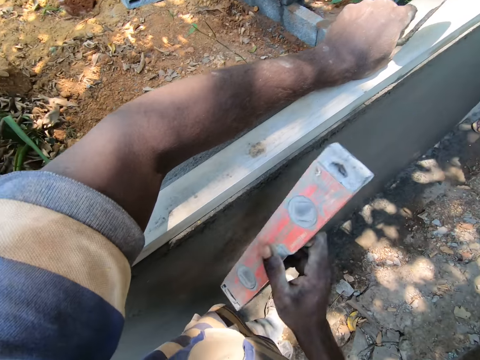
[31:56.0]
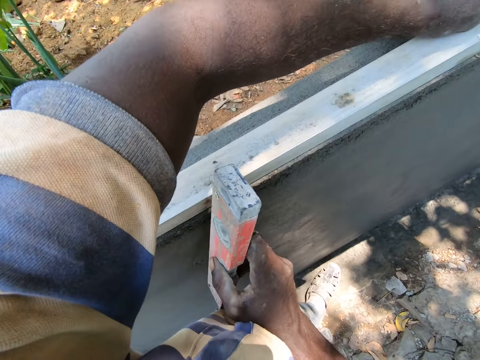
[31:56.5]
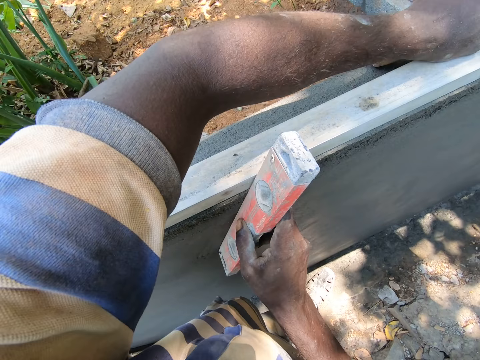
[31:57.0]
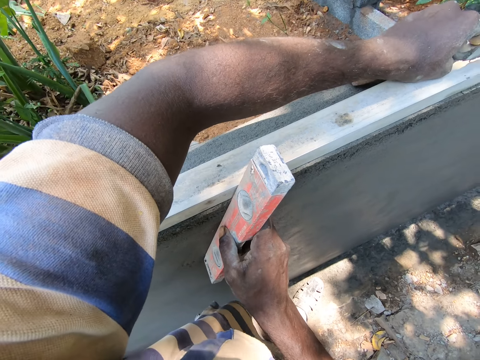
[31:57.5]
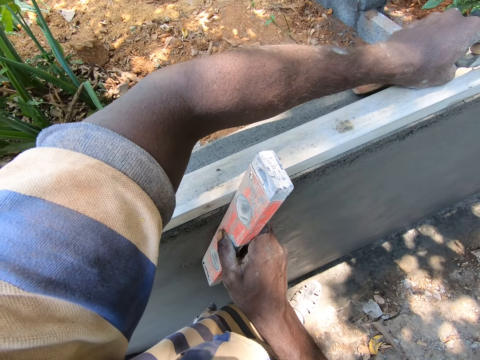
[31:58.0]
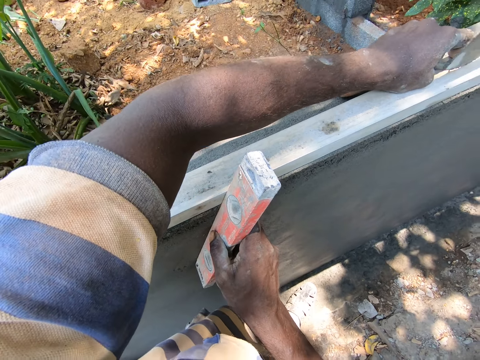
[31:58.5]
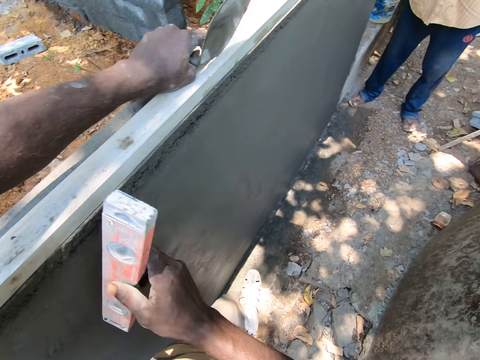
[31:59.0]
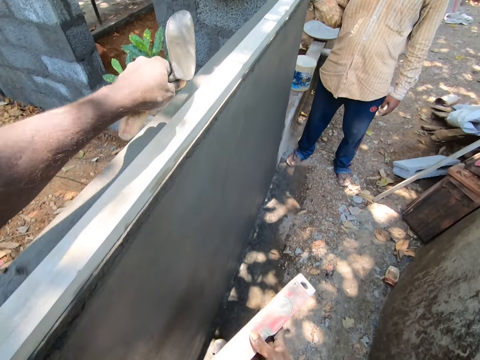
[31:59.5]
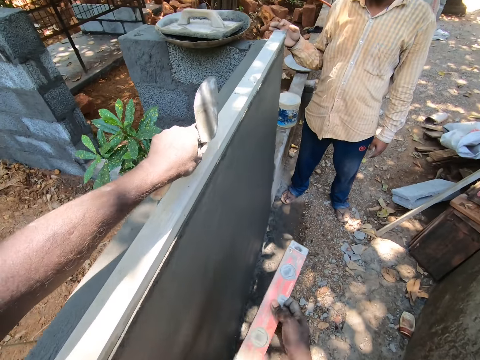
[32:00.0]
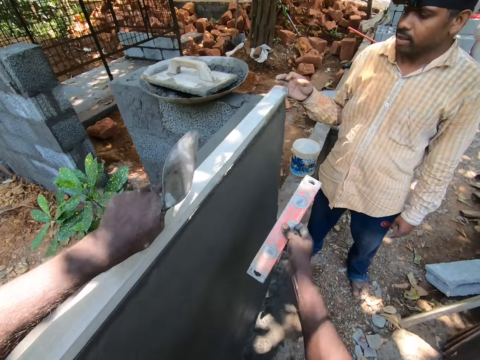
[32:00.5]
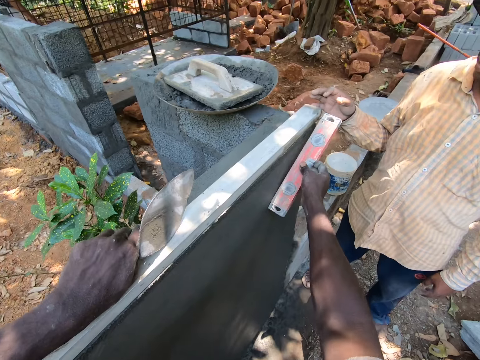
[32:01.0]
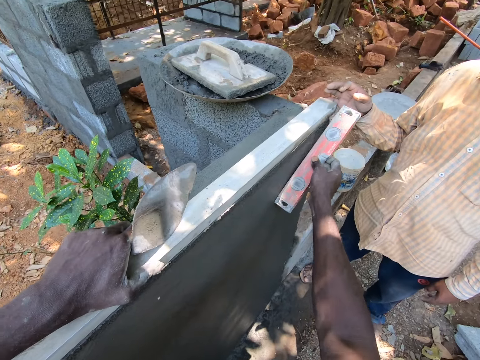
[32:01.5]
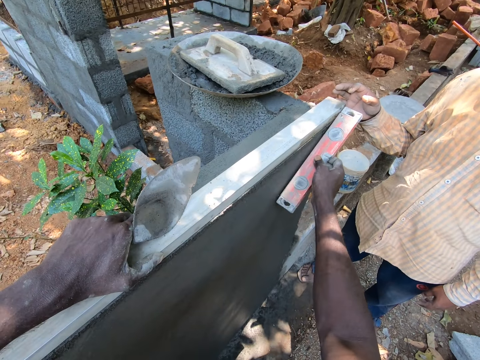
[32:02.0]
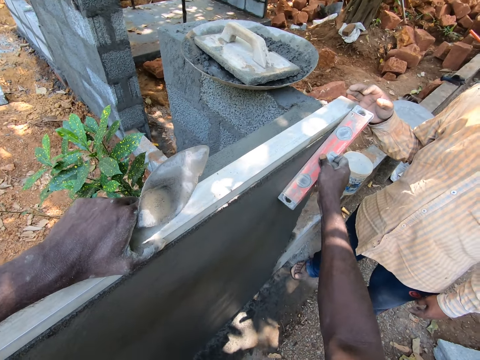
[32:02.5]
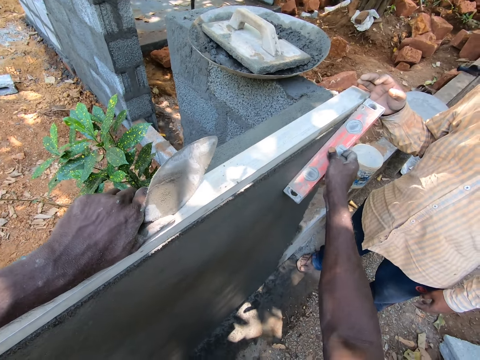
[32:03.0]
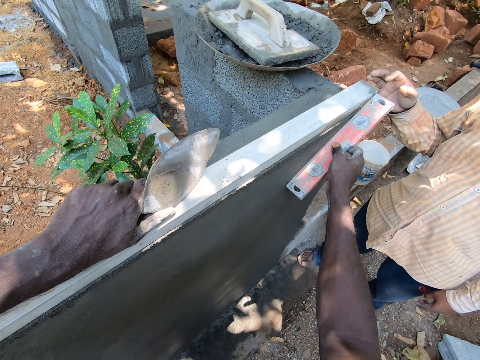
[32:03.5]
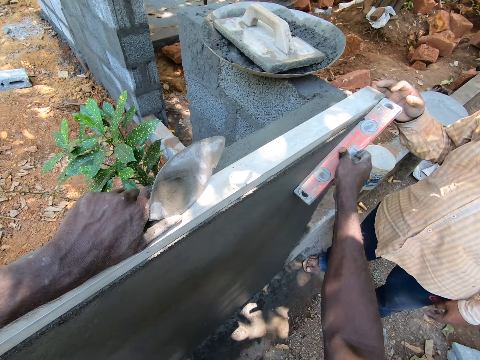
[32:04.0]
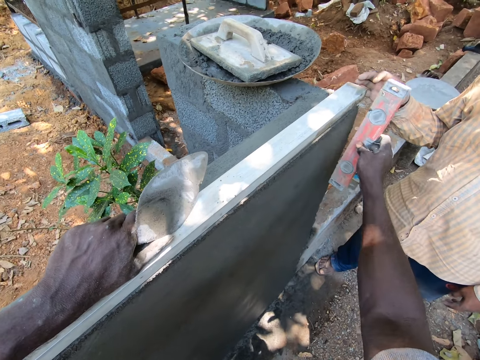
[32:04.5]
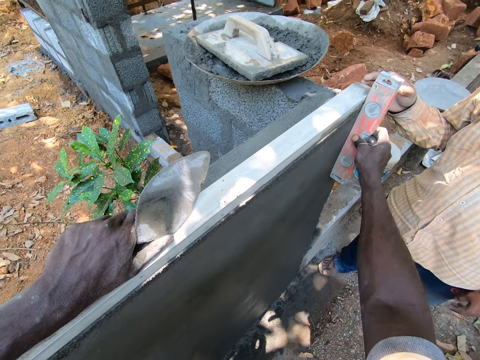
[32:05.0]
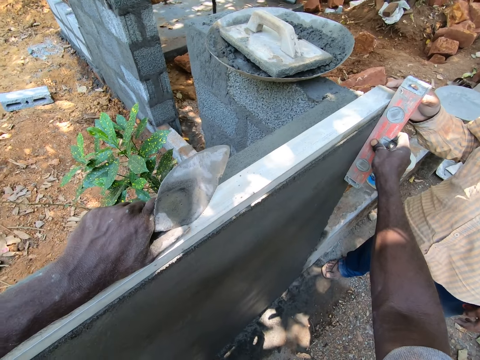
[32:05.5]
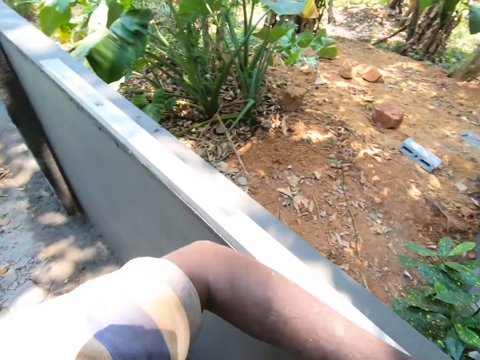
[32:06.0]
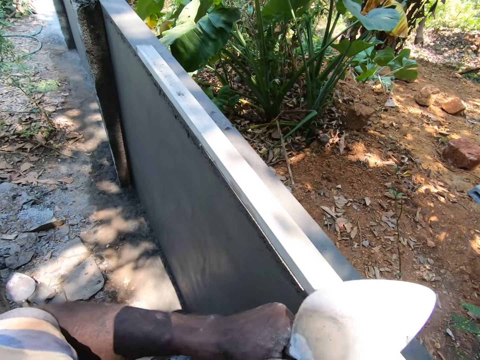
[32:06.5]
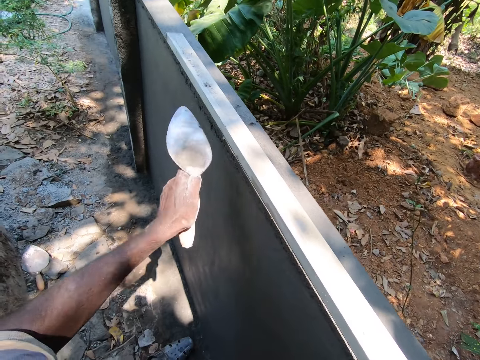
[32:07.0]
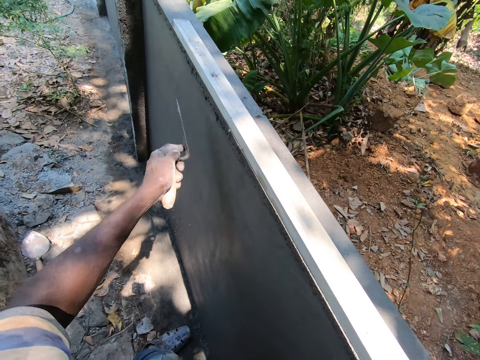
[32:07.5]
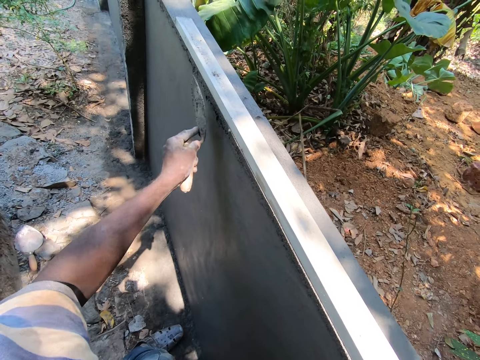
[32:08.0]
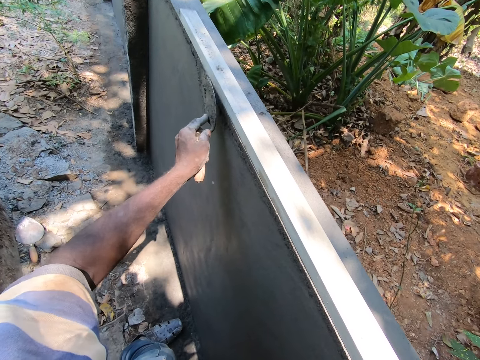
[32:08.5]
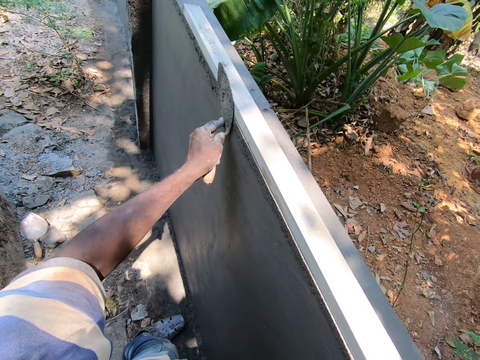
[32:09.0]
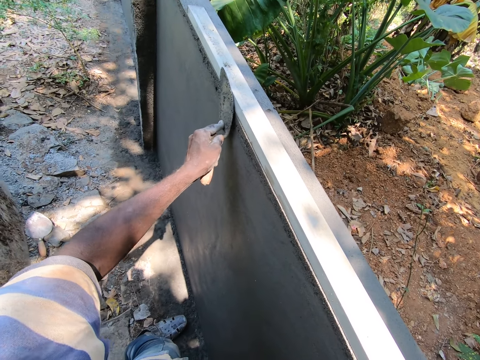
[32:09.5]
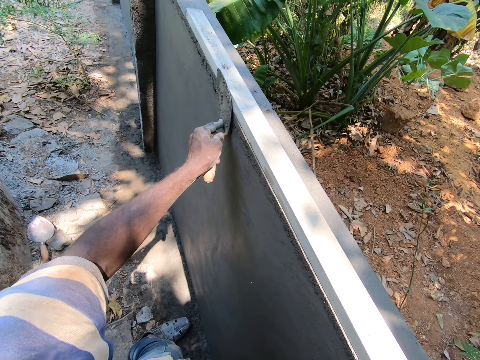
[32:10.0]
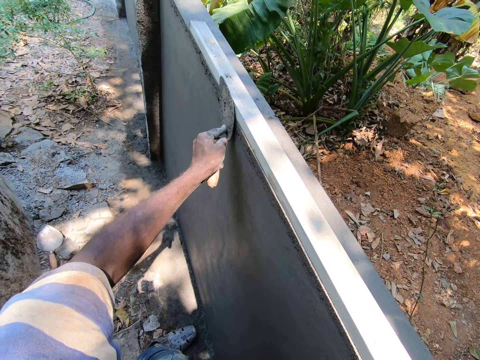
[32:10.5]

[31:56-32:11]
The camera wearer measures the wall with the spirit level. They move around. They hit the wood with the spirit level. They measure the wall with the spirit level. They hit the wood with the gauging trowel.

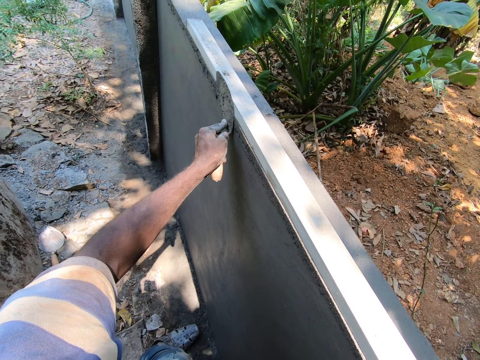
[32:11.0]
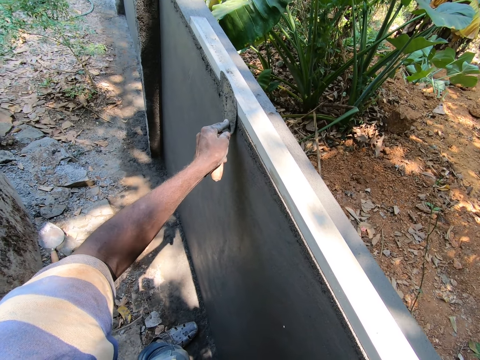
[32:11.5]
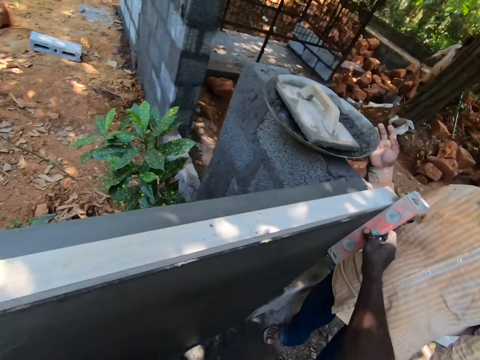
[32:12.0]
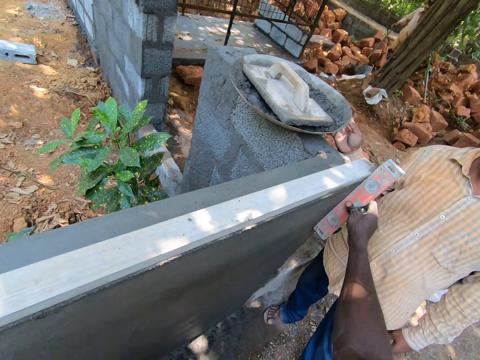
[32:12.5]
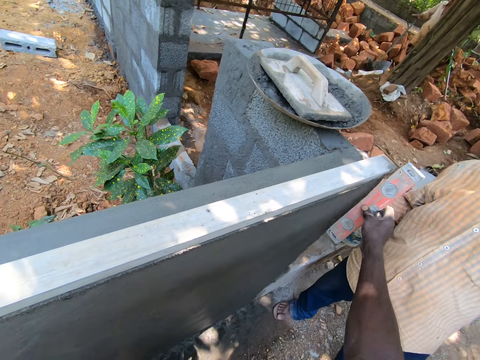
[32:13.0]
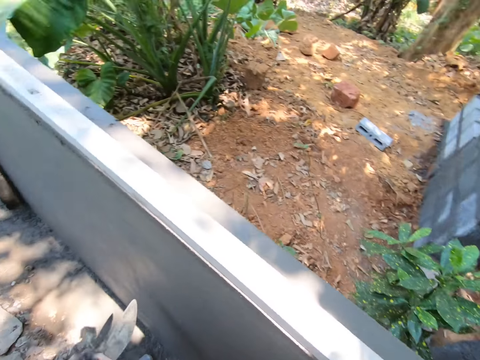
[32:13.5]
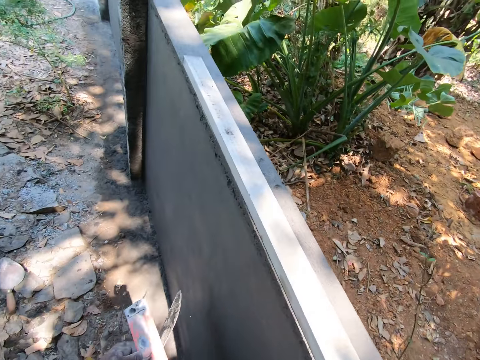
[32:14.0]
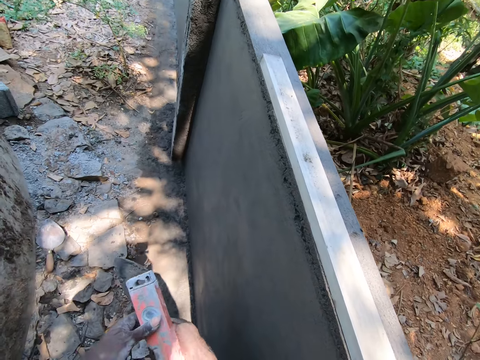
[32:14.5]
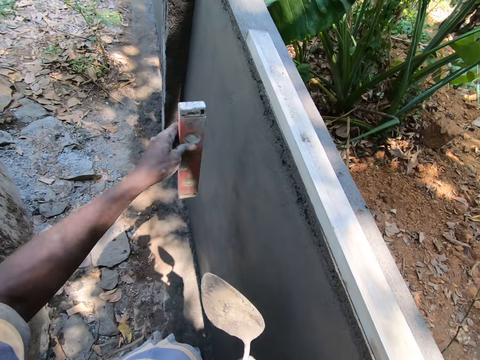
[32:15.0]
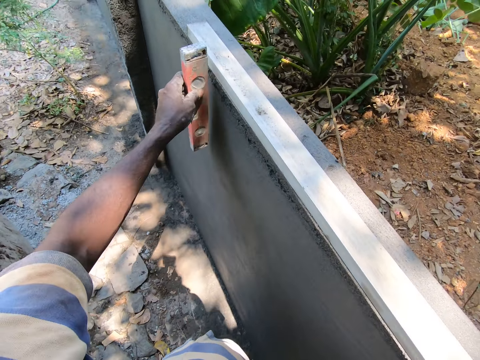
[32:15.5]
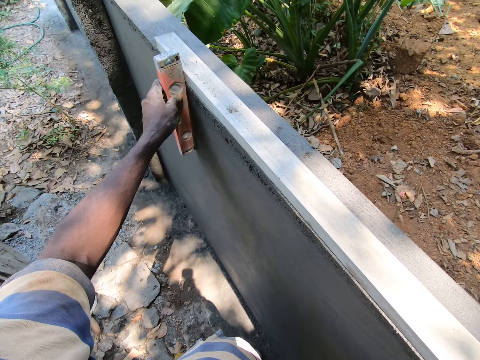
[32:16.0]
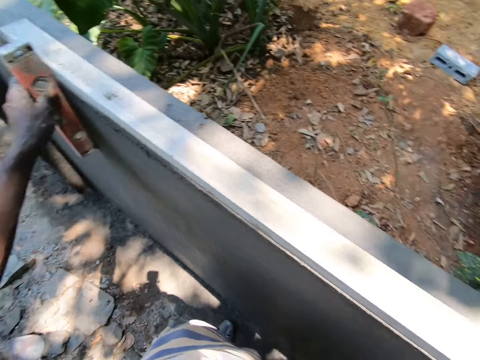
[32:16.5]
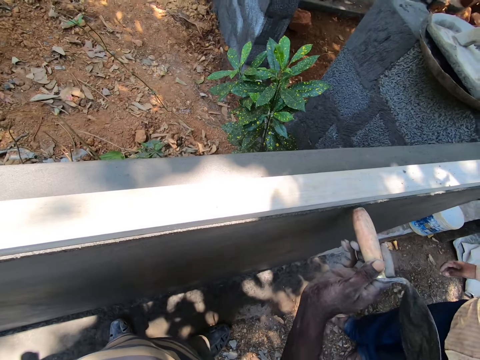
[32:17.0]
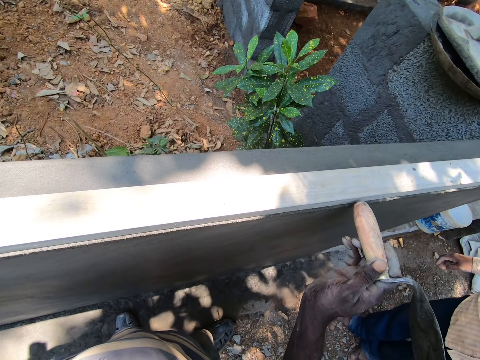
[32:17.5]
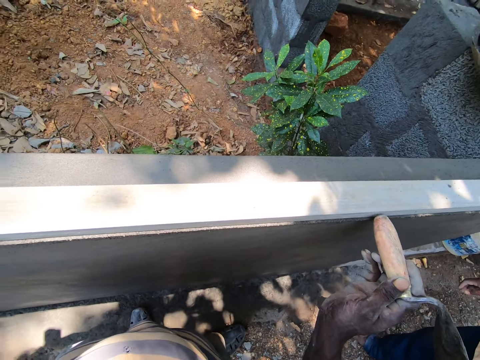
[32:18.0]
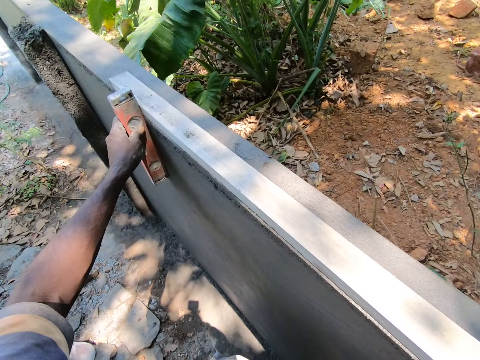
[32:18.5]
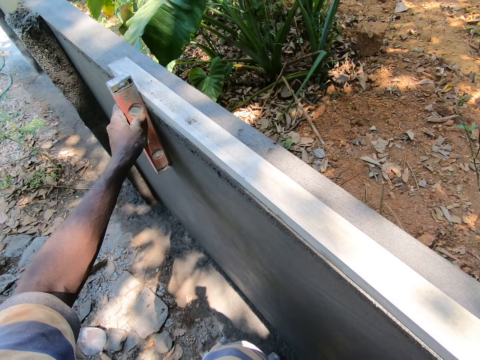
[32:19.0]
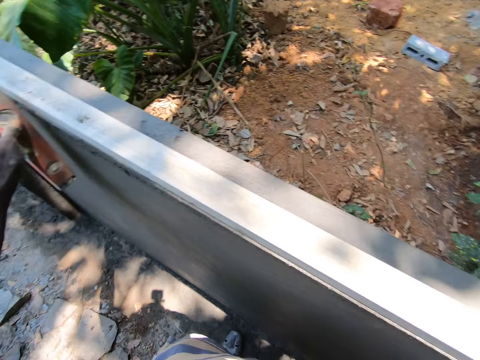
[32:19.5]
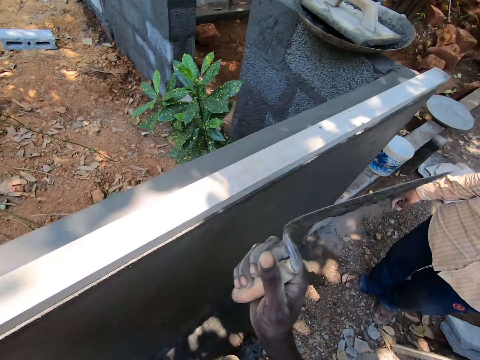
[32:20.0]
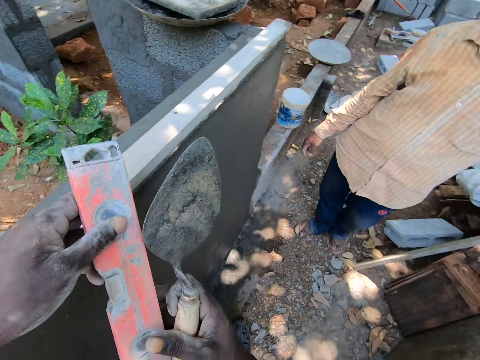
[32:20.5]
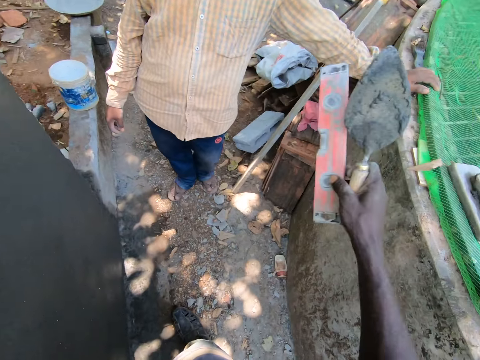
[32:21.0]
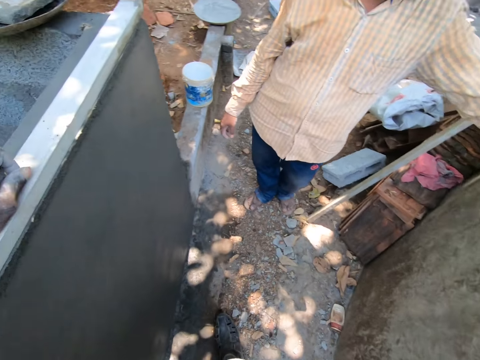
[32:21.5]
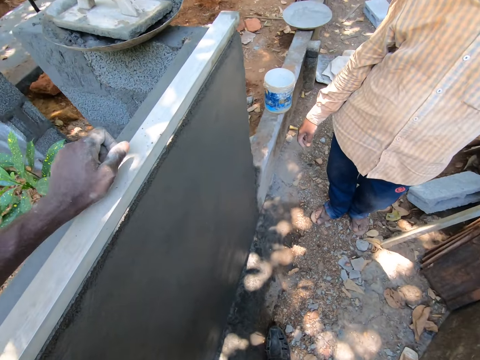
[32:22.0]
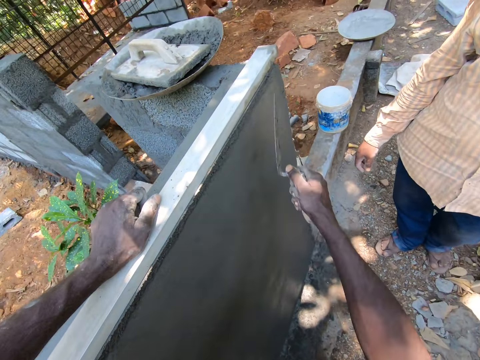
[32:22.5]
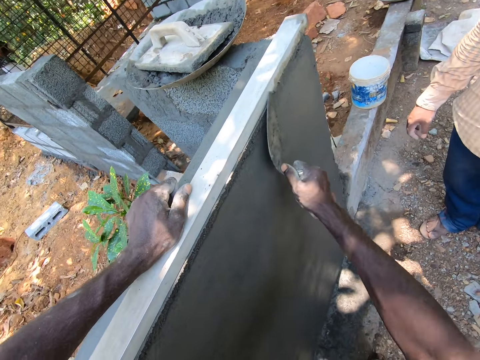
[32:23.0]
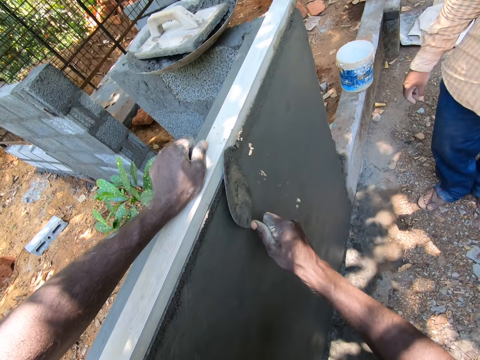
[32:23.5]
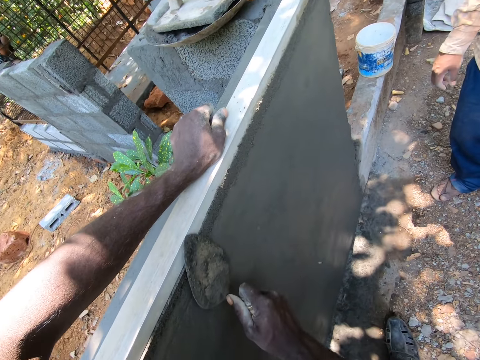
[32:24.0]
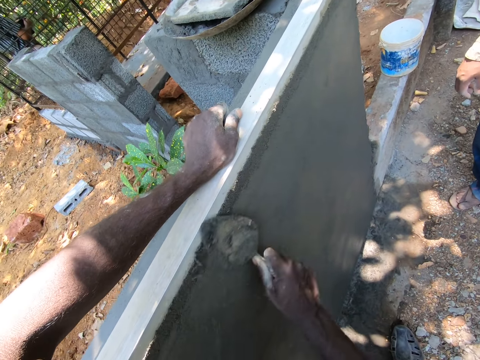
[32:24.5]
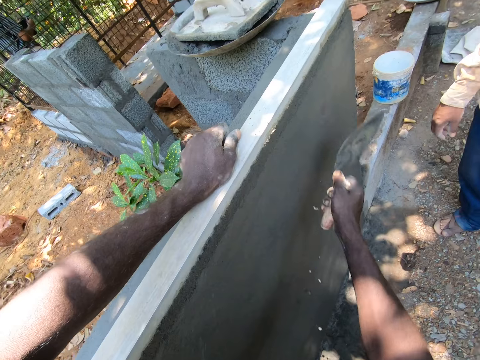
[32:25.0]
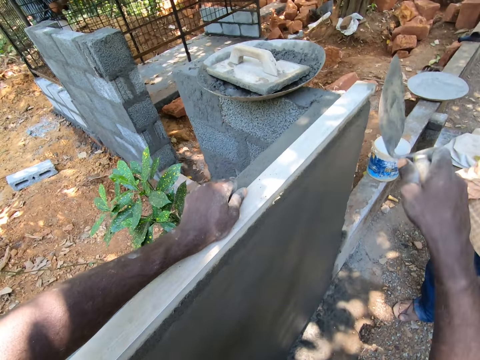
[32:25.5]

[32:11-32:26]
The camera wearer talks to a man. They look around the wall. They move around. They measure the wall with the spirit level. They hit the wood with the gauging trowel. They look around. They put the spirit level on the wall. They spread cement on the wall with the gauging trowel.
